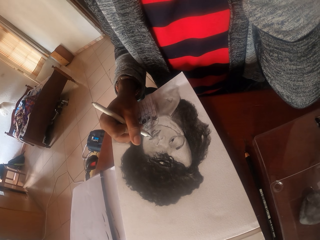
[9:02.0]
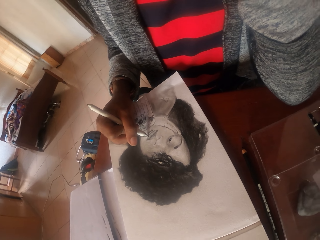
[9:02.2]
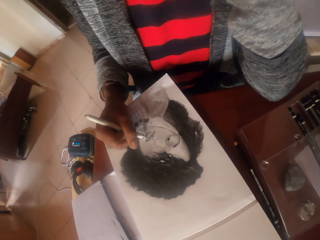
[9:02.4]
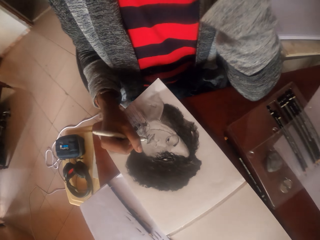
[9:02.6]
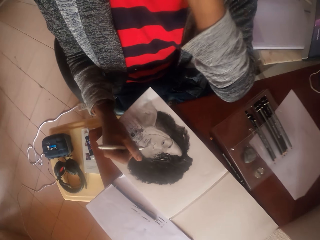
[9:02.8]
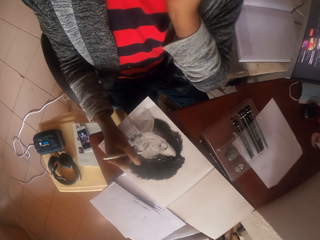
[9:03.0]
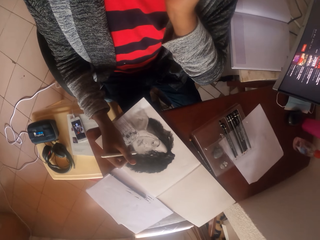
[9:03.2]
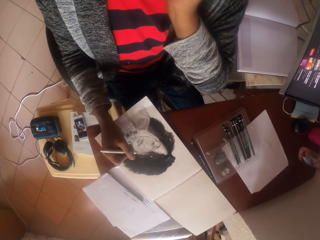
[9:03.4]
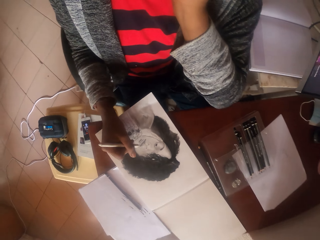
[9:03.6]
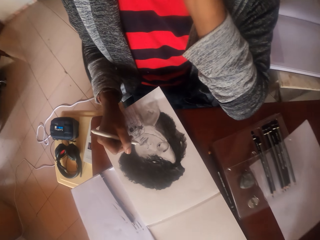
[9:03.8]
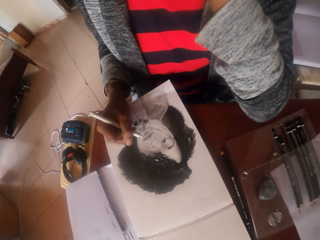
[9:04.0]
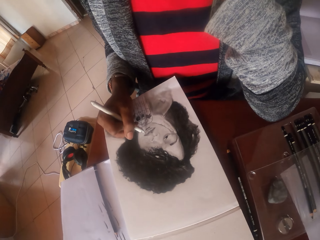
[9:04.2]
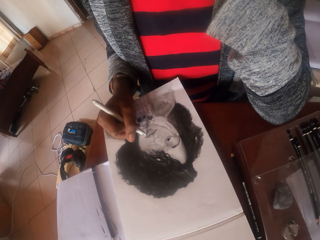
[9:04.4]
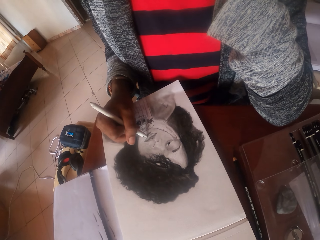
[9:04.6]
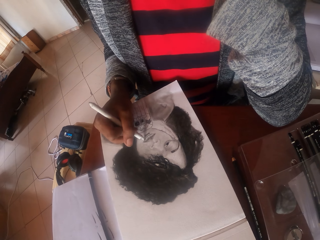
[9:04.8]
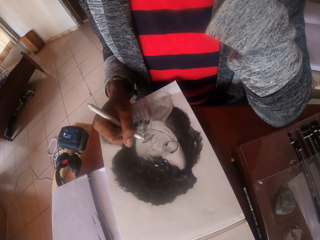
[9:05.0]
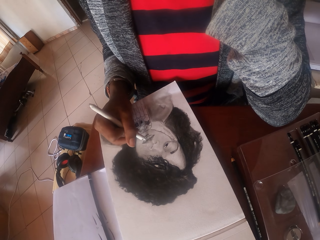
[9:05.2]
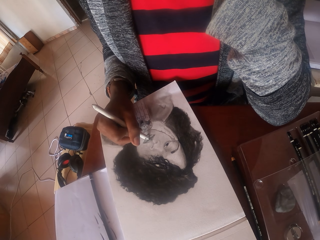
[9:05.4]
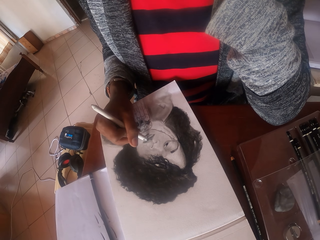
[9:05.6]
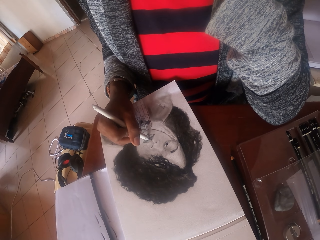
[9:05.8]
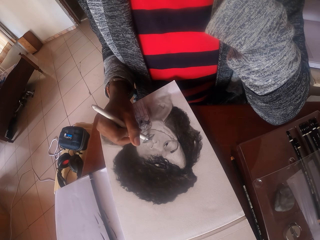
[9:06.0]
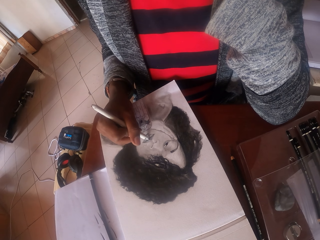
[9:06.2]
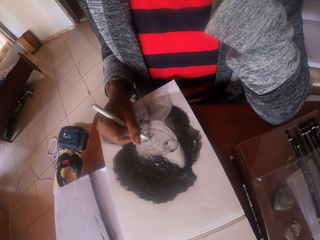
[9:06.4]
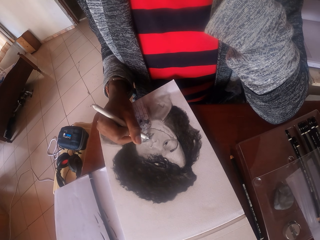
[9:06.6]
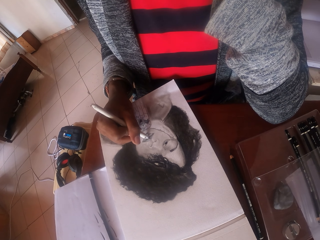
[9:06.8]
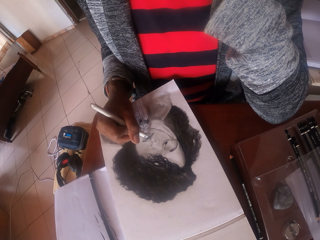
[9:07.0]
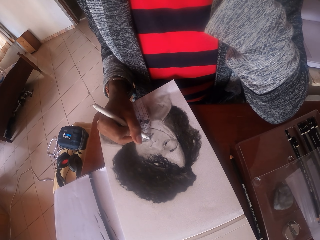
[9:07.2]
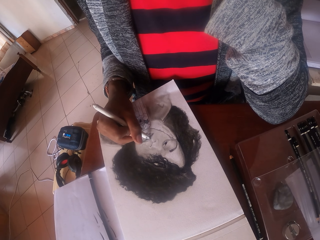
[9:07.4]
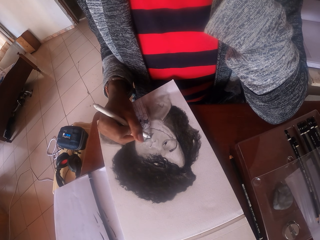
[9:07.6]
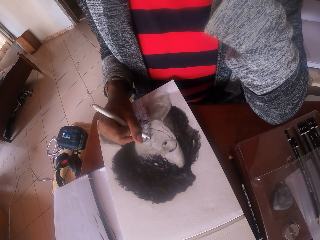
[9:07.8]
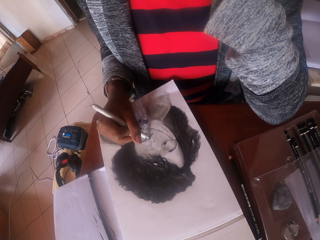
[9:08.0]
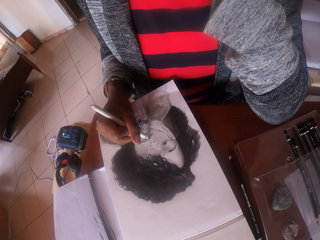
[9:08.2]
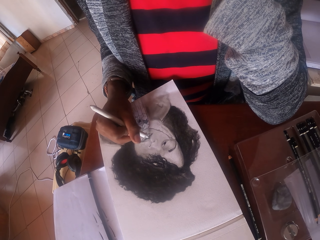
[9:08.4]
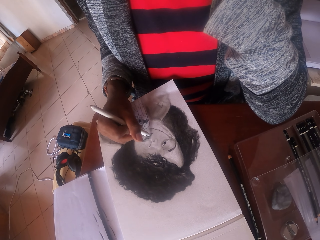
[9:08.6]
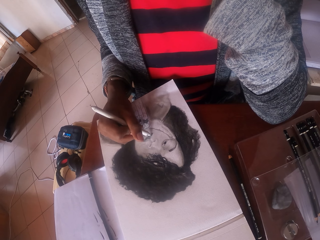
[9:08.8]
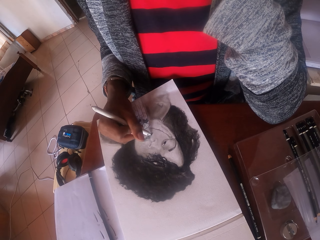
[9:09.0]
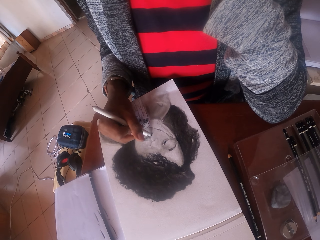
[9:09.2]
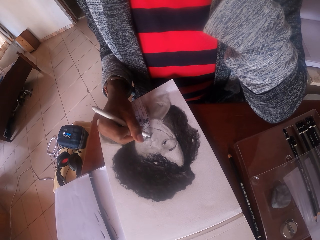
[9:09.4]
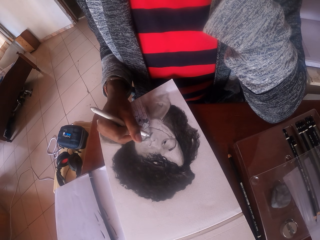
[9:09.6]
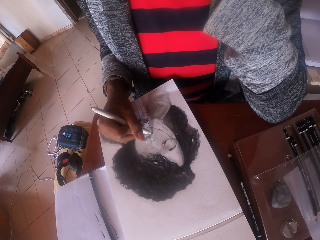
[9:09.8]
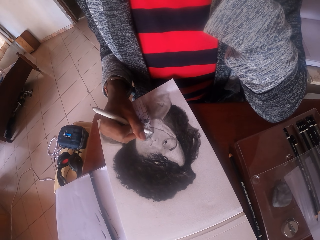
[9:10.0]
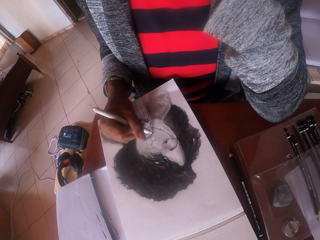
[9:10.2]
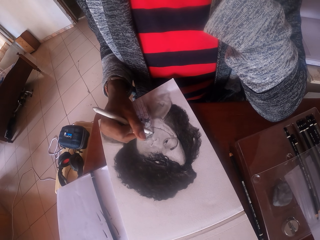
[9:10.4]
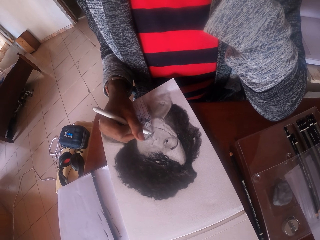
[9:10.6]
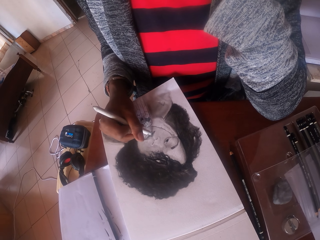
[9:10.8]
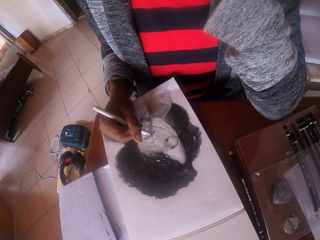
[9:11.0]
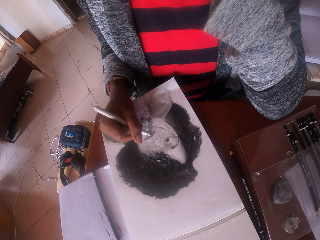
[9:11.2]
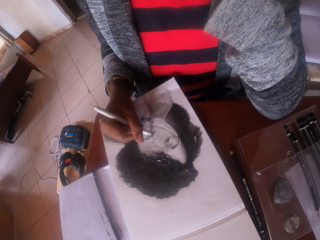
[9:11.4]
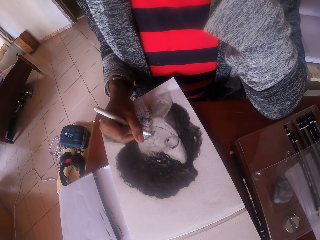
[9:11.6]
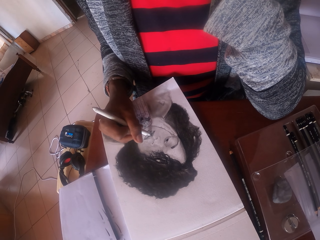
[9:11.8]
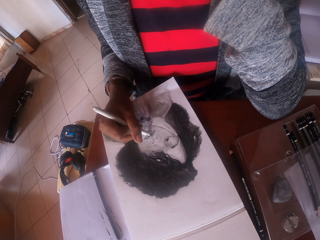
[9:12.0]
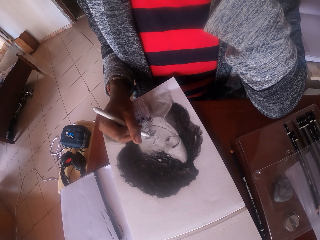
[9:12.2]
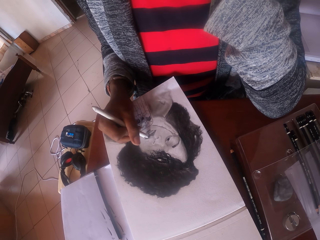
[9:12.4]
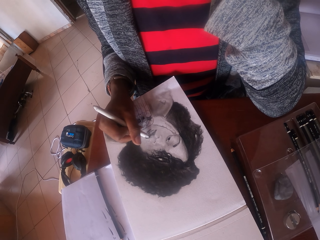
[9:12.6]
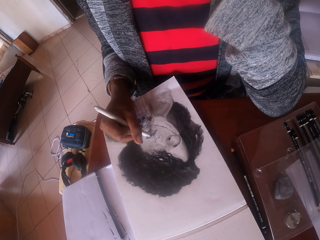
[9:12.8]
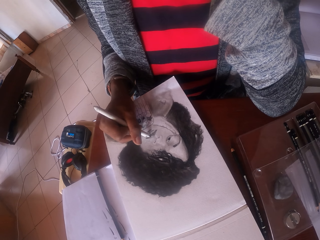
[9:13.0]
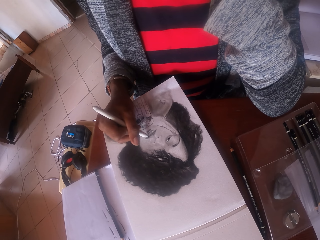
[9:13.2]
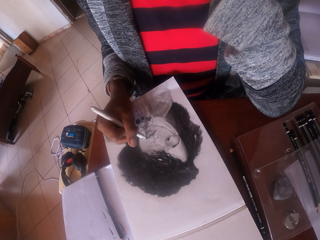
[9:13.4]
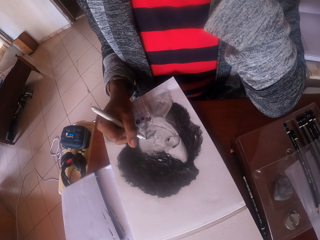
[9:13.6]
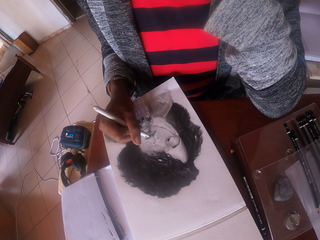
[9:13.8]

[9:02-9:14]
The camera wearer moves beside the table. They remove the elbow from the table and put the elbow on the table. They draw on the paper with a pencil.

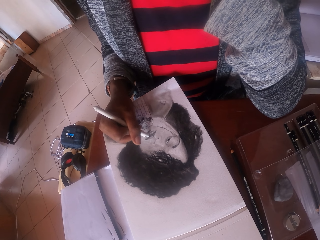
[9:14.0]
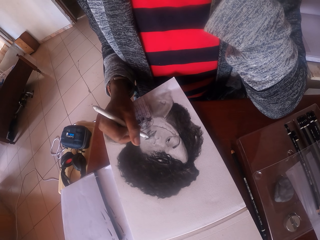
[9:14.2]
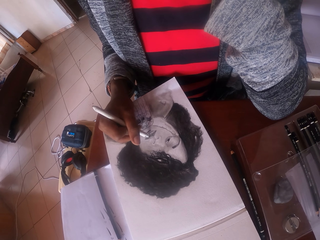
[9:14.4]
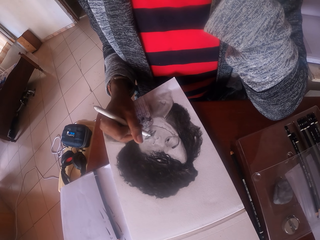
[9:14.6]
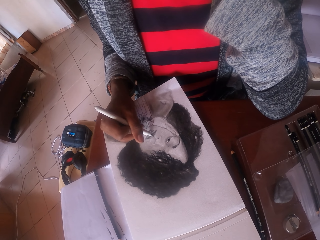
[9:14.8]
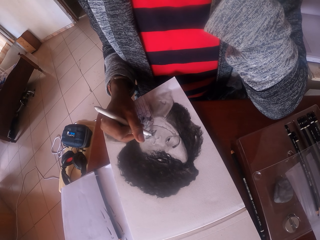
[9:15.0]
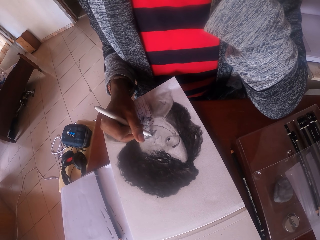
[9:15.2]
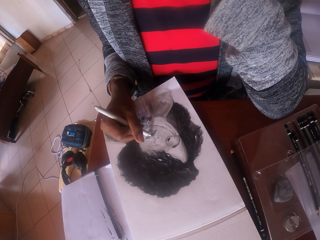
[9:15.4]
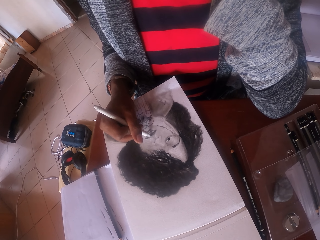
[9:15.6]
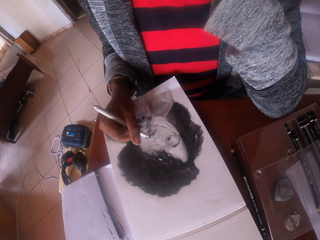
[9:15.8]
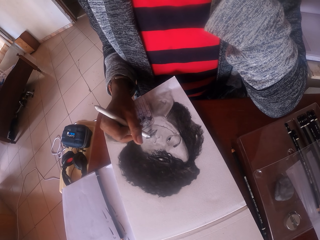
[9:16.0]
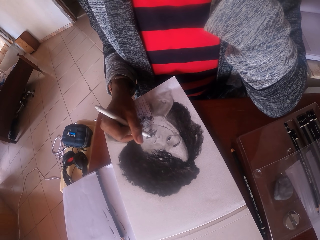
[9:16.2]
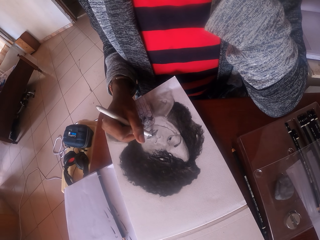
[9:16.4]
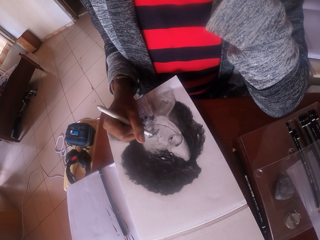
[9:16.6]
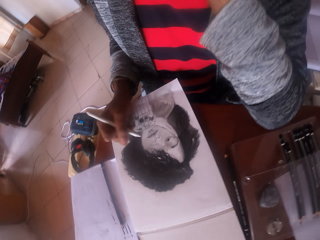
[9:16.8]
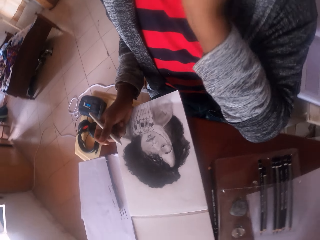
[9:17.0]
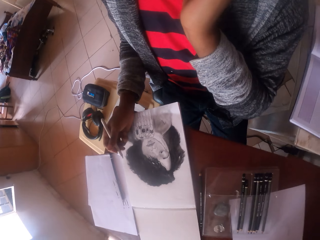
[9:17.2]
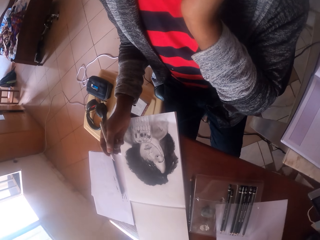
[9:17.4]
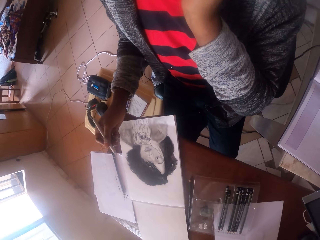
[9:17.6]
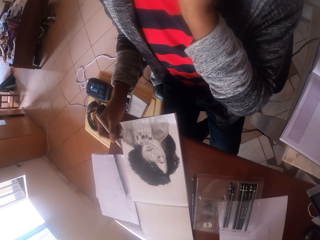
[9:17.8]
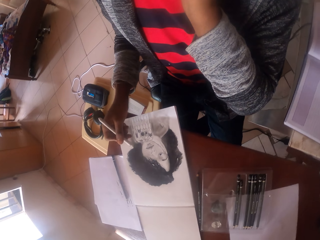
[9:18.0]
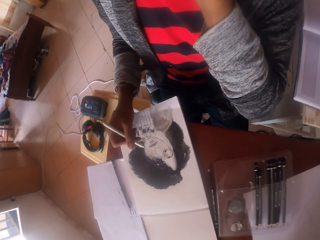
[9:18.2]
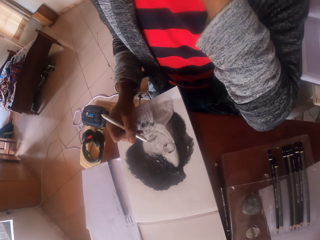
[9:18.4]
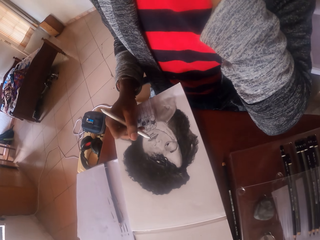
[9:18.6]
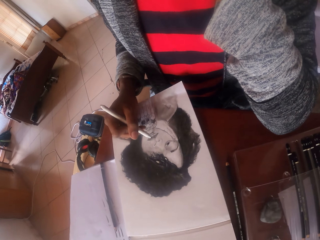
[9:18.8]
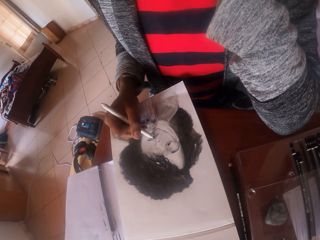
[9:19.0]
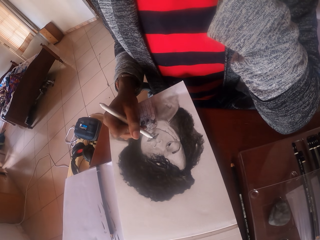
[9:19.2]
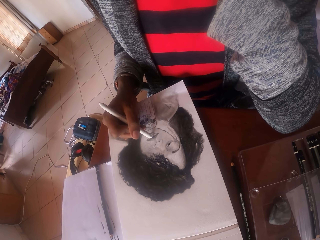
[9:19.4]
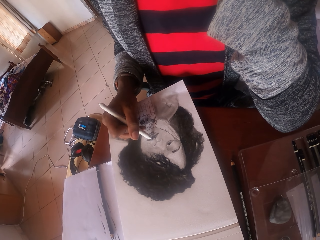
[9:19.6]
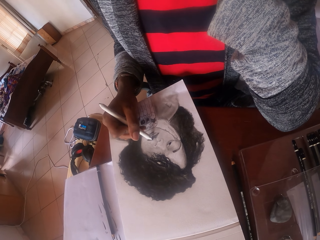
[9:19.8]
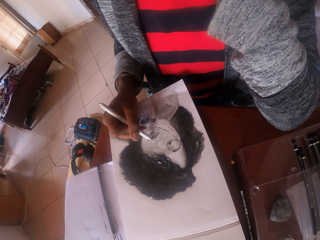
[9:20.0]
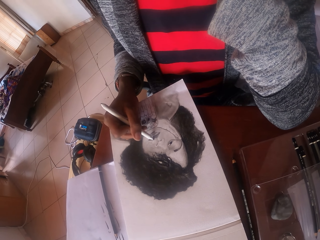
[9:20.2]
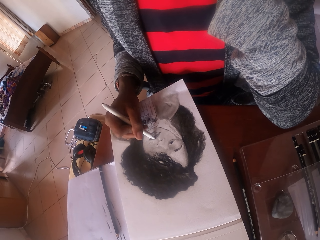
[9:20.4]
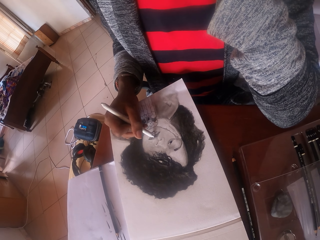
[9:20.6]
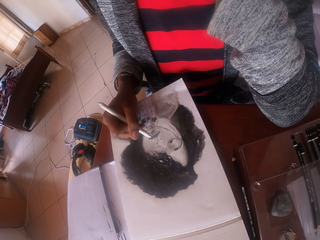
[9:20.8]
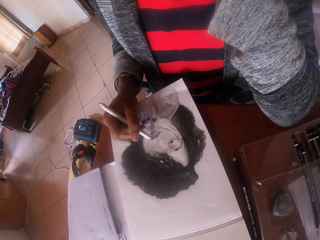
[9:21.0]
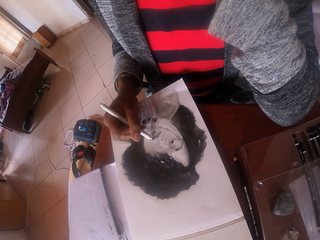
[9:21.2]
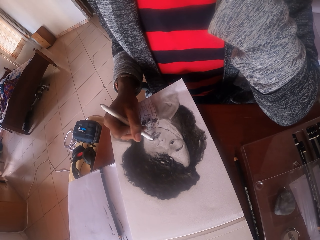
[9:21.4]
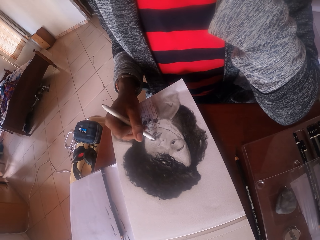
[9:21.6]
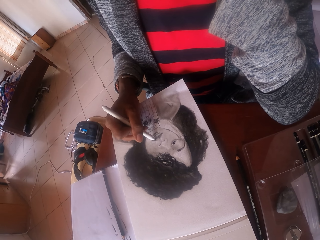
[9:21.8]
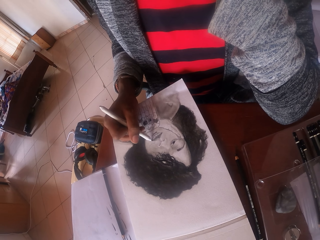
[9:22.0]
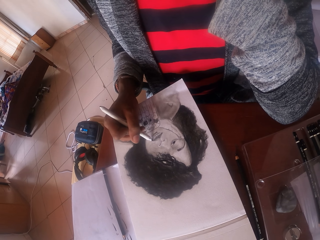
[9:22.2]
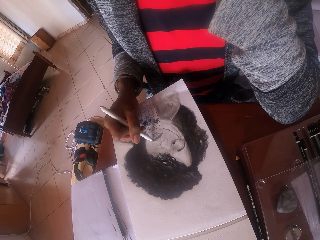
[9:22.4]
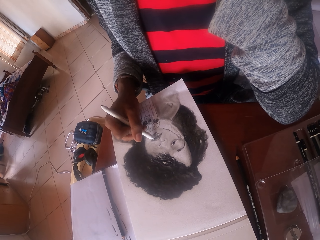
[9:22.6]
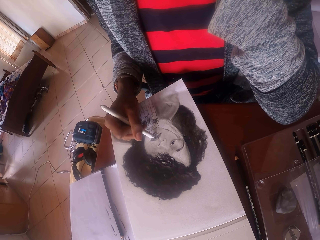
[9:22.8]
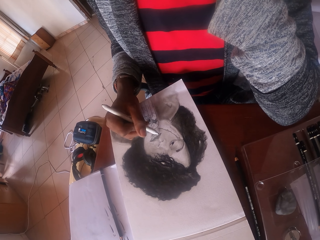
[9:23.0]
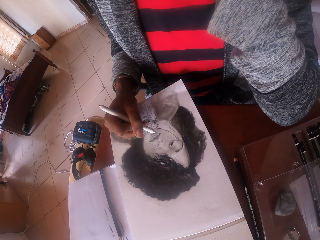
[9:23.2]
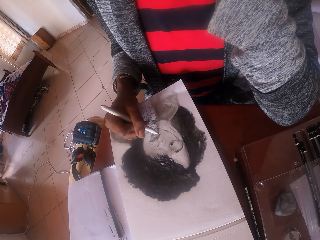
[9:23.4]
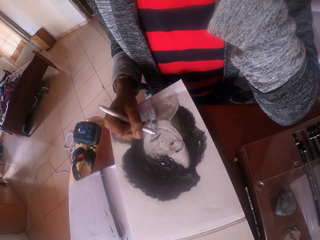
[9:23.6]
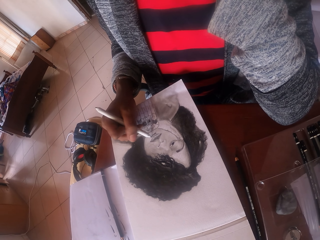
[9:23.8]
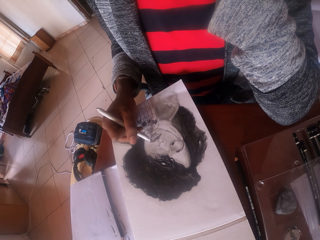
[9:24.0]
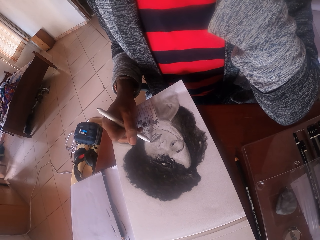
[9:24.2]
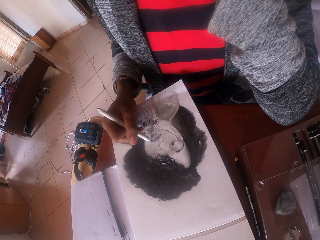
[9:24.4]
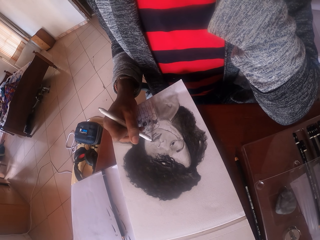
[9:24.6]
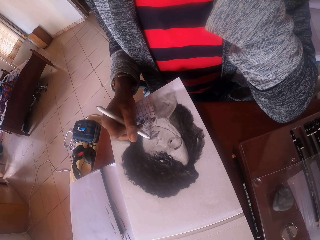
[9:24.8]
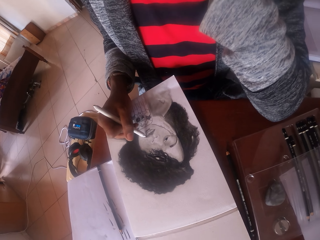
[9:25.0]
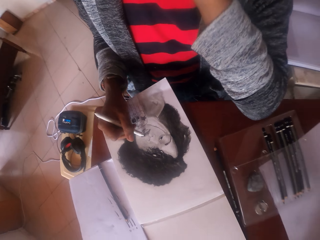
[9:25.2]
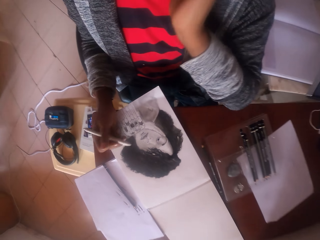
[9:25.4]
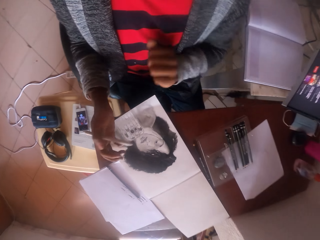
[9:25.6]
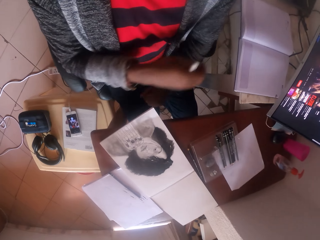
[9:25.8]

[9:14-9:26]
The camera wearer stares at the drawing. They color with a coloring pen.
